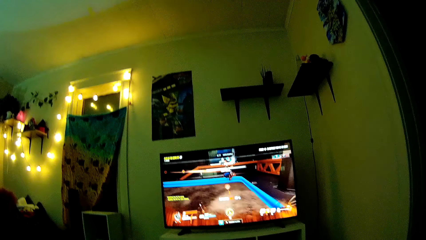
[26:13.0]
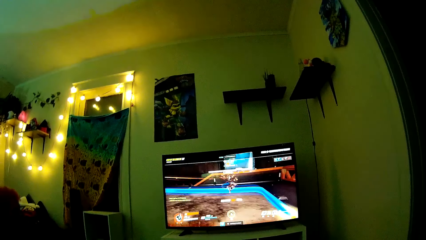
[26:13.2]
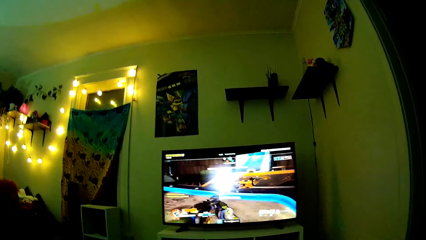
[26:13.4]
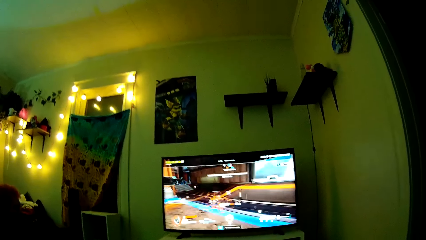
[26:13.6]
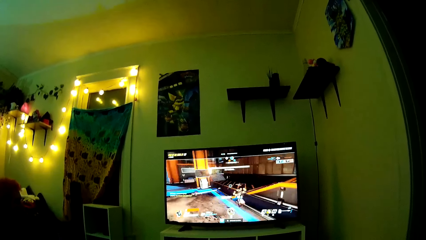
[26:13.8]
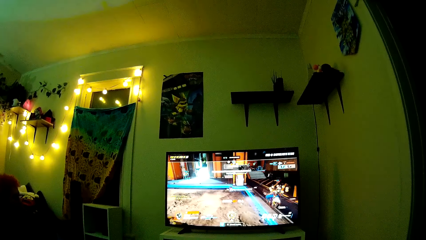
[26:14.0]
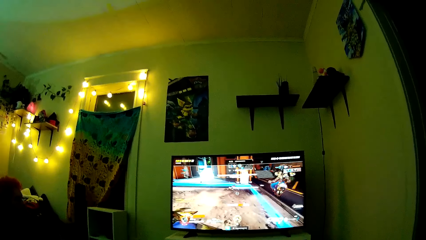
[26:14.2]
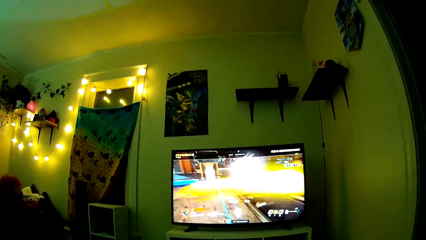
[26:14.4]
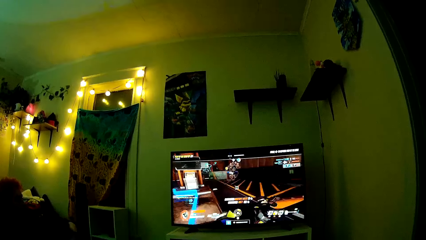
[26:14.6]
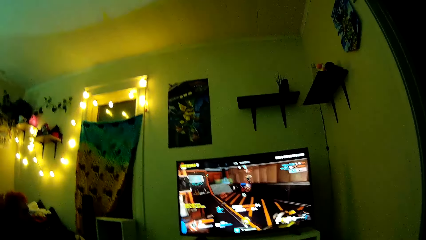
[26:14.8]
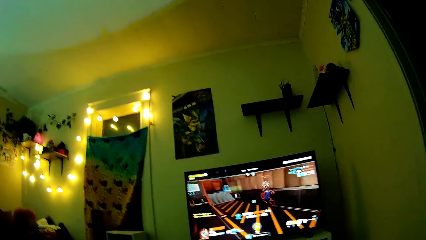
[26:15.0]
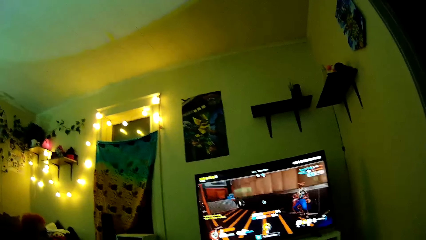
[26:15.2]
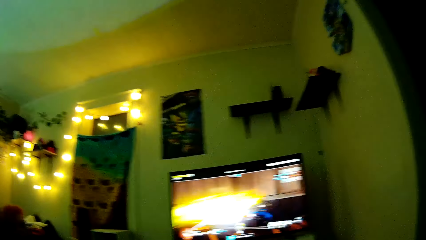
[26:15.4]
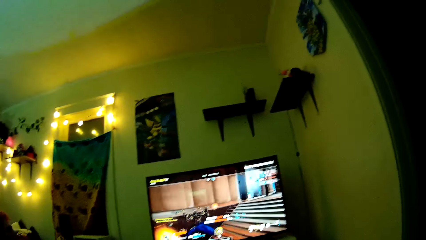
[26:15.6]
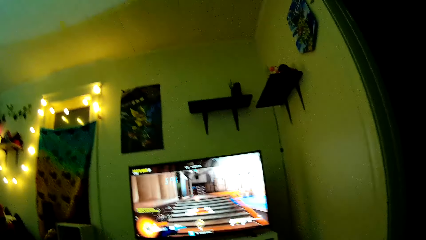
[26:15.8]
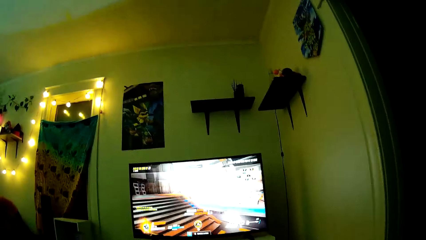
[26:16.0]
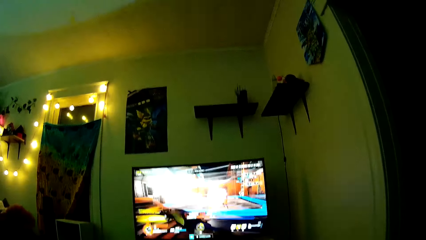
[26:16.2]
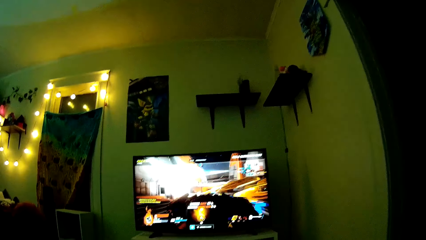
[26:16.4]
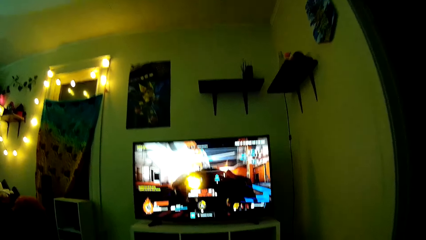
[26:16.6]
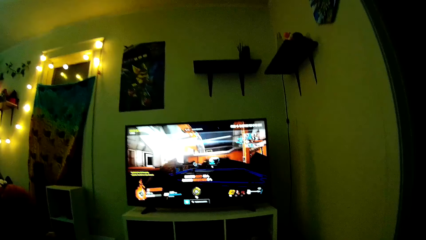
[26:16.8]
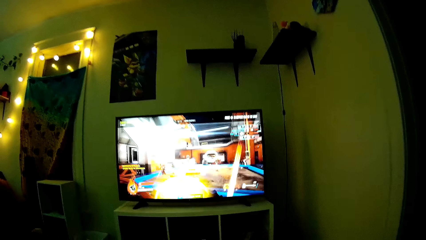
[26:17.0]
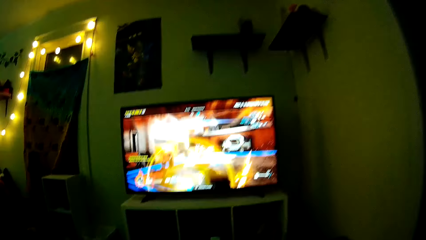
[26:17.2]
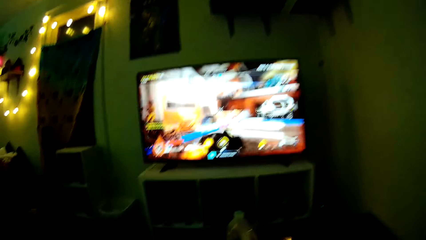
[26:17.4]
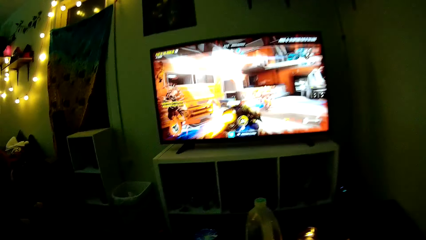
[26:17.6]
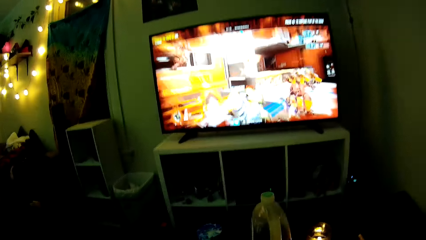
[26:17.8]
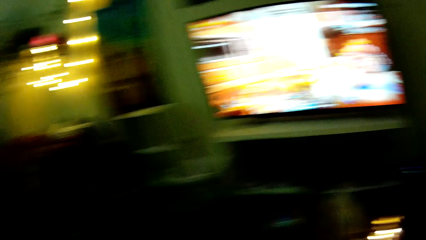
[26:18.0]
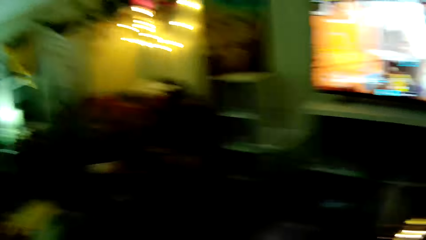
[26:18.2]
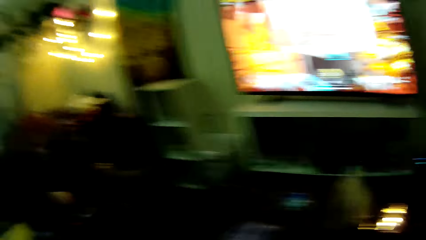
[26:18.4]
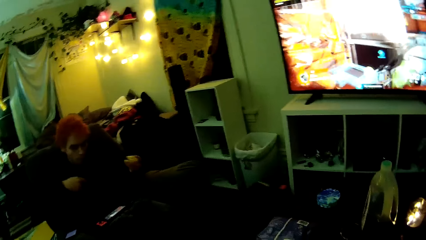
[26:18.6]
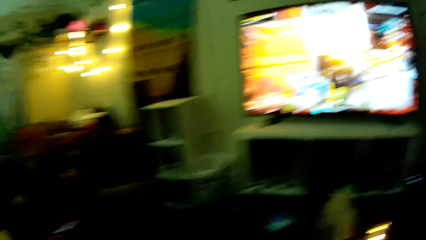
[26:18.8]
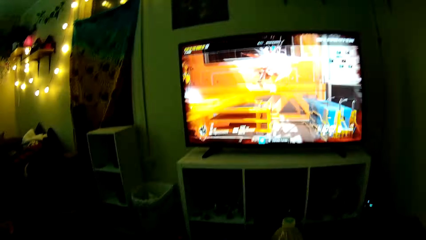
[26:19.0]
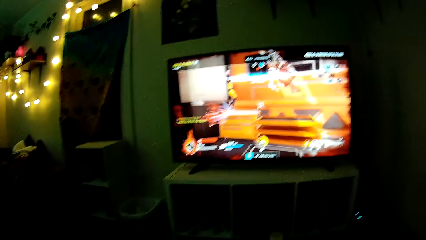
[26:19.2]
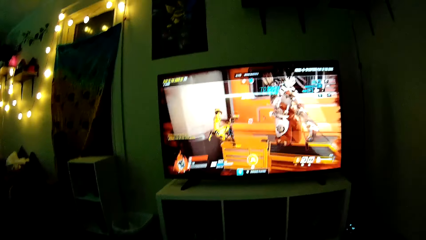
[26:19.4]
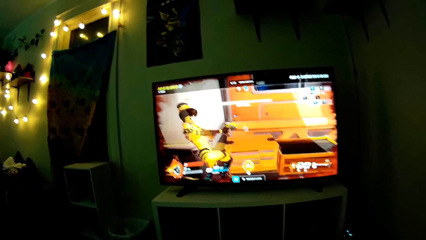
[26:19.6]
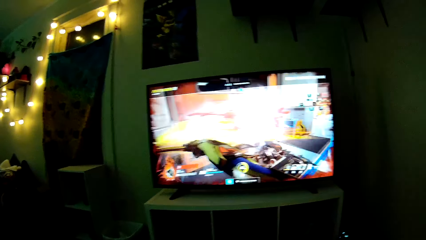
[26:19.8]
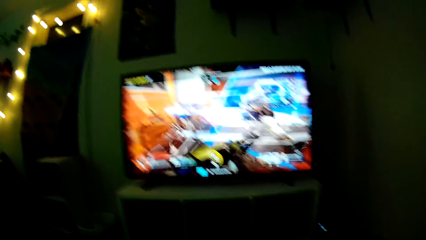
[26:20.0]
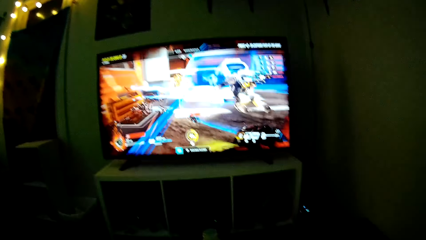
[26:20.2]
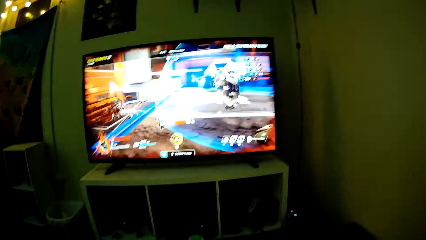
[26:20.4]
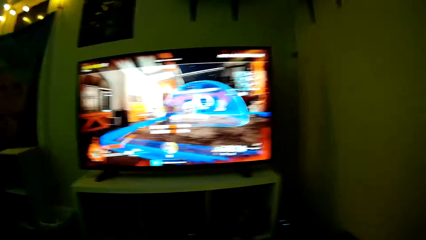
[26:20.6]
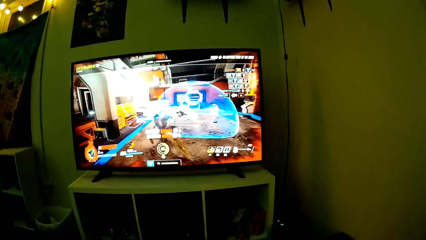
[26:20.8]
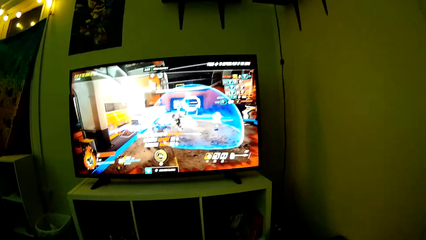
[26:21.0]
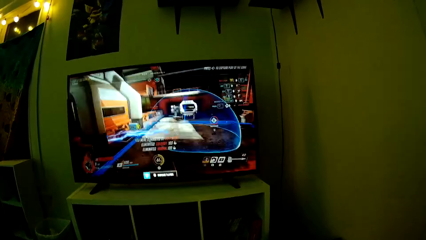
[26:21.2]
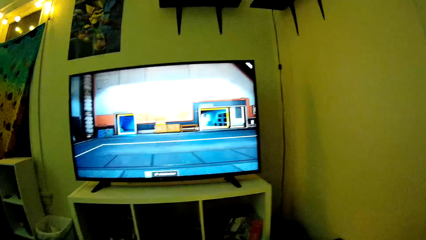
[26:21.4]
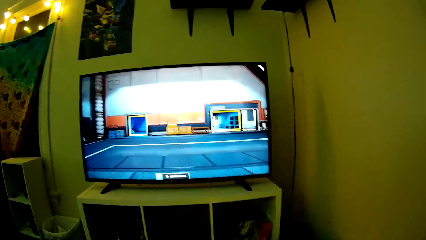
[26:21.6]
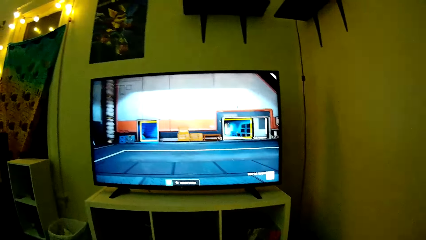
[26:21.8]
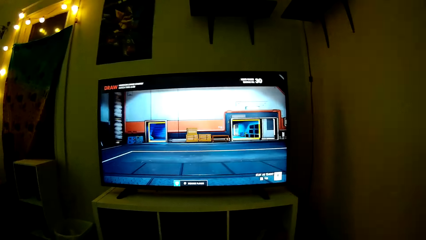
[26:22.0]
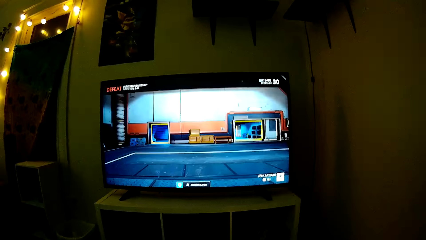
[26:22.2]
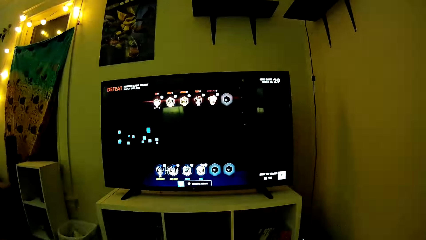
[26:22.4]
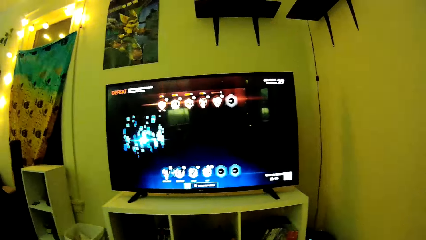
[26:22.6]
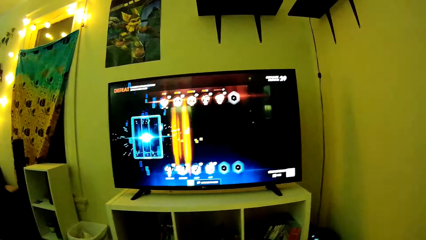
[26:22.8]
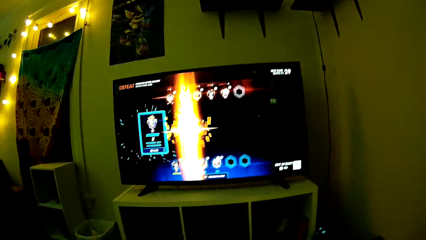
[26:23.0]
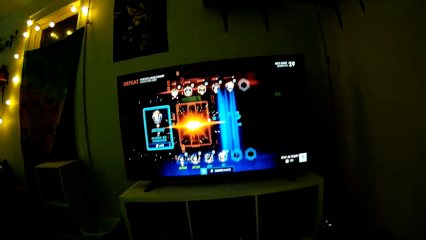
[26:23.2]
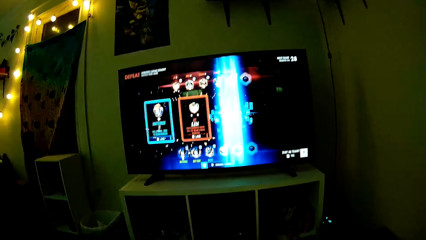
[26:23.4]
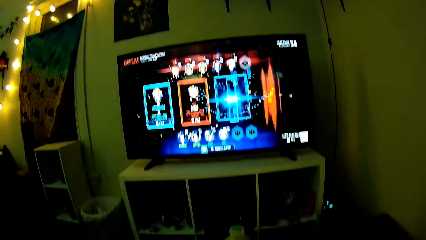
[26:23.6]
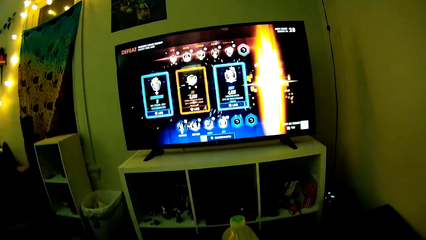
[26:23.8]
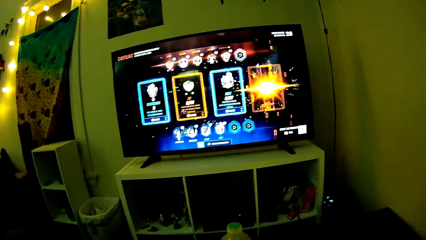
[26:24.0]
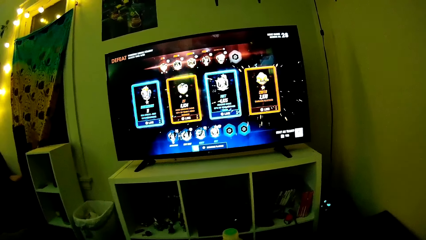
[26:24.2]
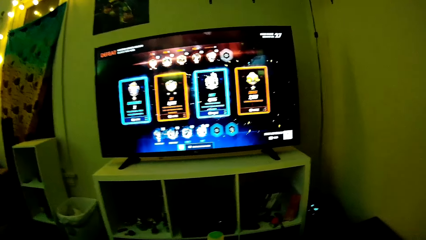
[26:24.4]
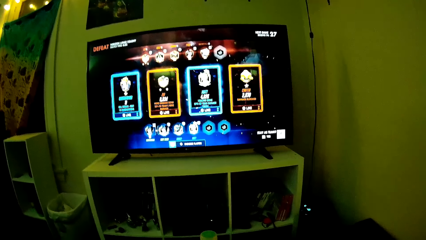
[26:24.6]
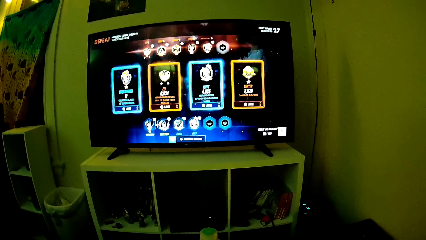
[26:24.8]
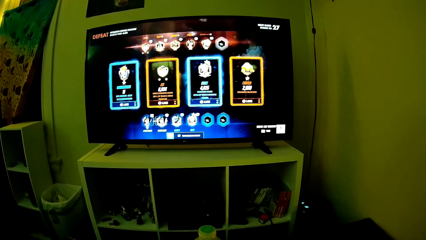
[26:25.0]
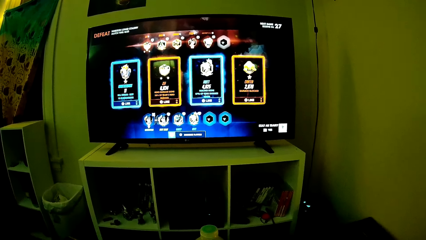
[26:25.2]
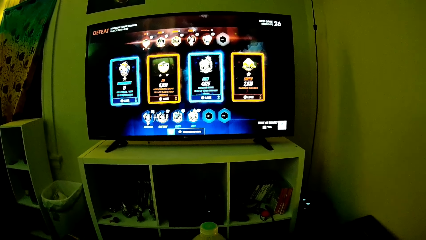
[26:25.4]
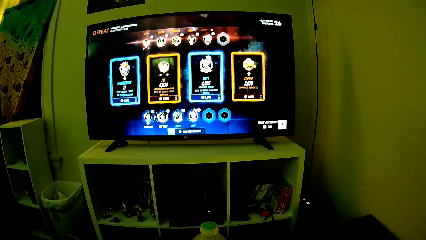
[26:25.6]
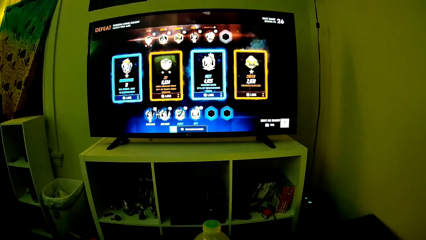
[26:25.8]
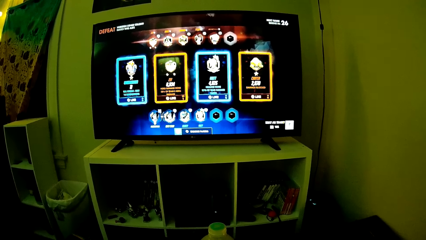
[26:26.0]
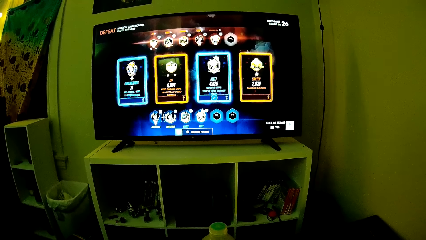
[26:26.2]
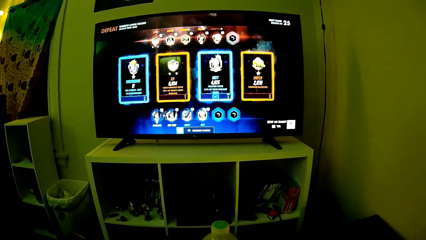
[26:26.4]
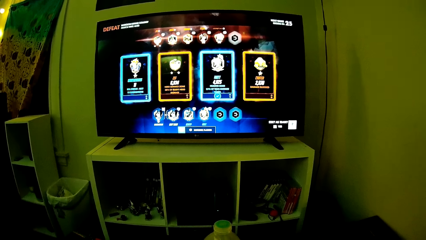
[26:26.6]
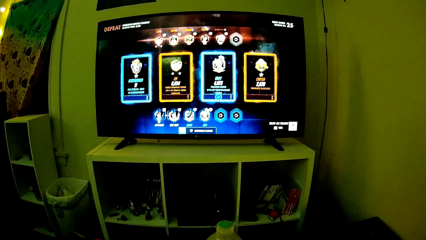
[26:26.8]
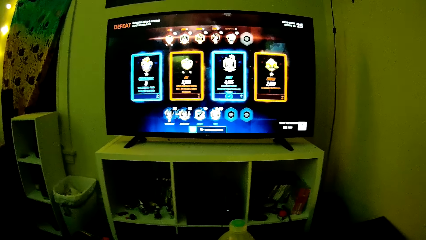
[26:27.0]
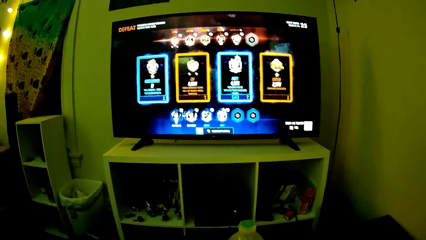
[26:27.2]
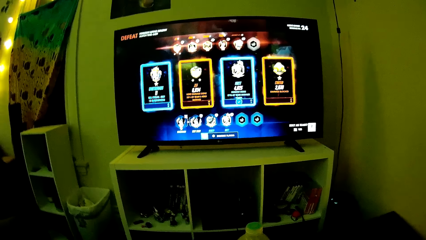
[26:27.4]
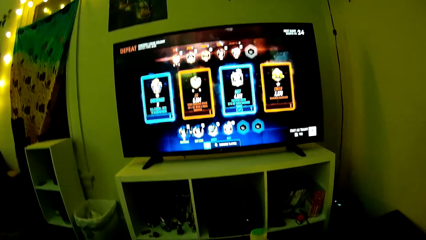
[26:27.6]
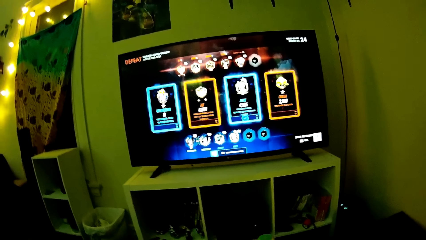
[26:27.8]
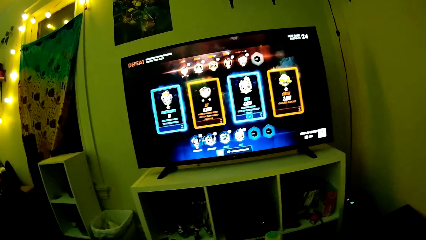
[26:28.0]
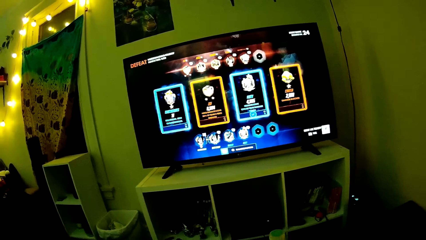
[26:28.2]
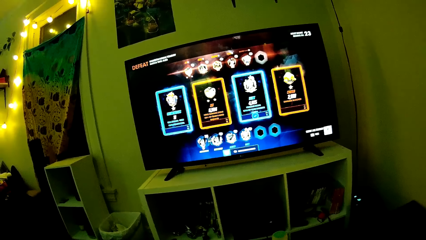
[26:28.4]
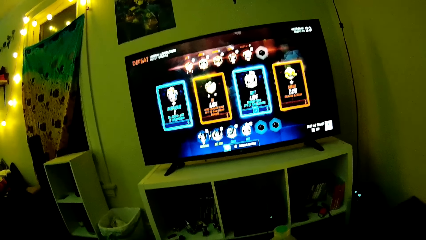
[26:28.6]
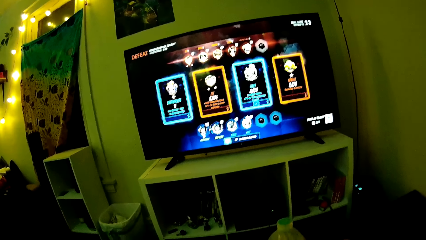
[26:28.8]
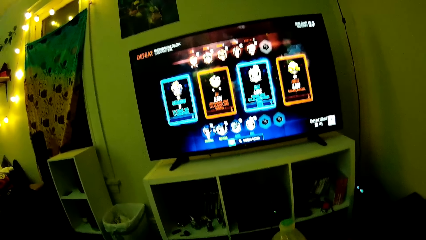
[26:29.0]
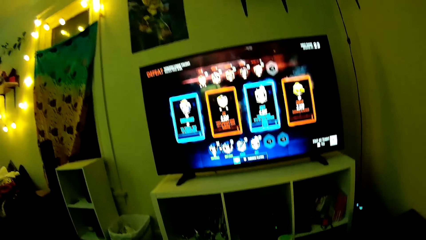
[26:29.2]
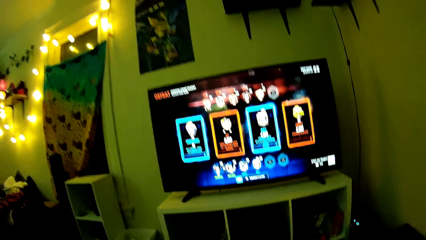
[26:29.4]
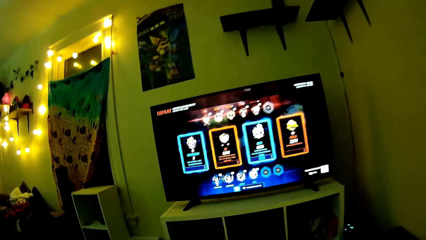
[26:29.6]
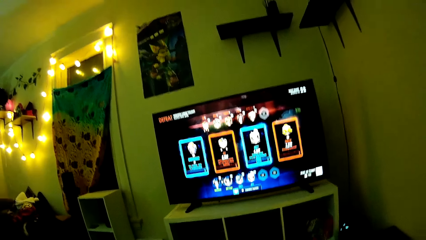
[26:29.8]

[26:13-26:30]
A man eats crisps. The camera wearer plays PlayStation TV.
